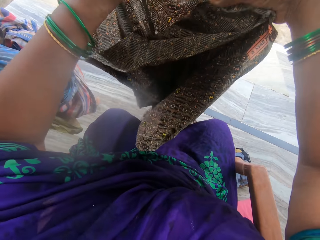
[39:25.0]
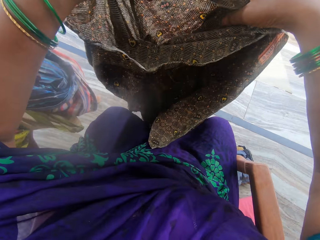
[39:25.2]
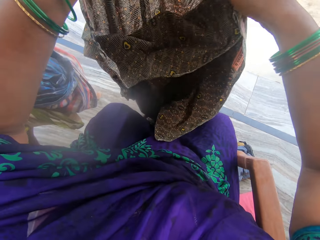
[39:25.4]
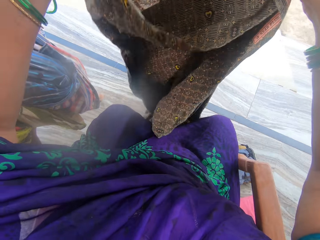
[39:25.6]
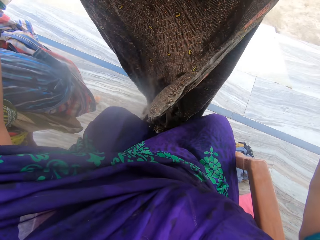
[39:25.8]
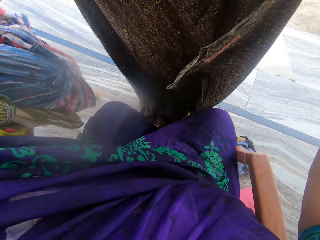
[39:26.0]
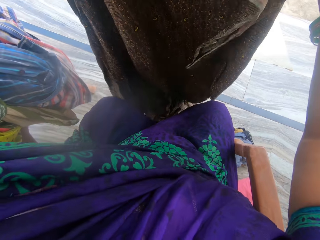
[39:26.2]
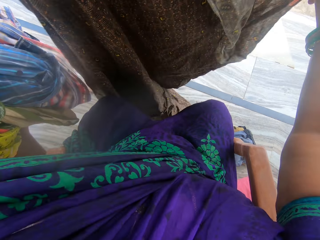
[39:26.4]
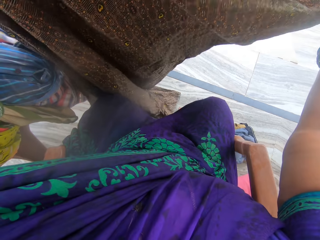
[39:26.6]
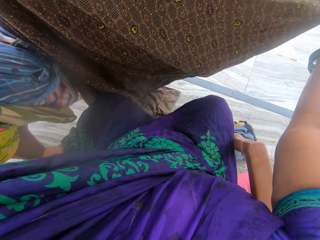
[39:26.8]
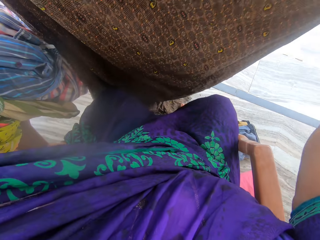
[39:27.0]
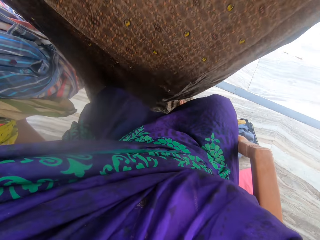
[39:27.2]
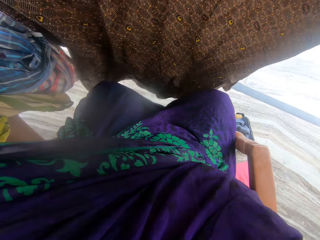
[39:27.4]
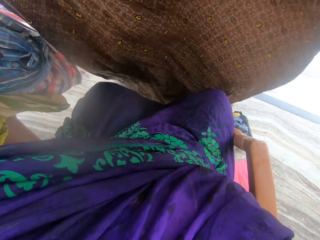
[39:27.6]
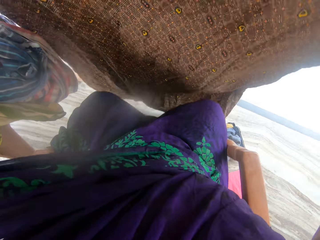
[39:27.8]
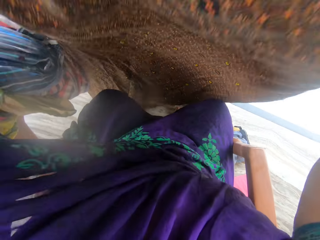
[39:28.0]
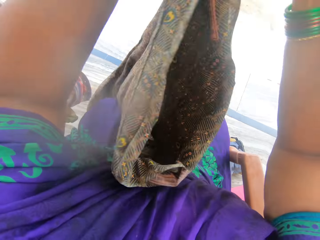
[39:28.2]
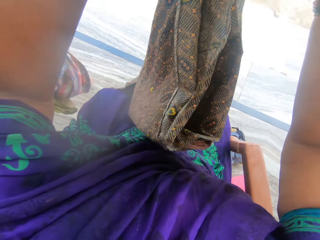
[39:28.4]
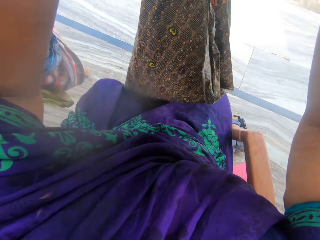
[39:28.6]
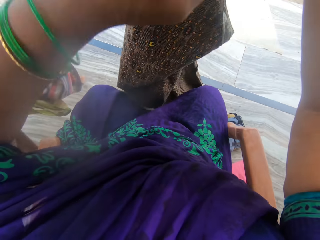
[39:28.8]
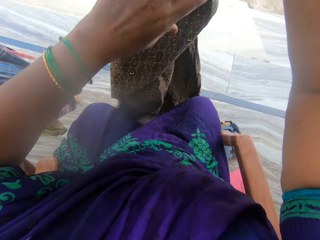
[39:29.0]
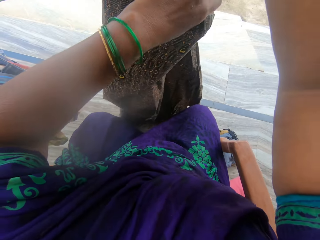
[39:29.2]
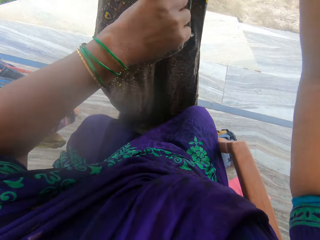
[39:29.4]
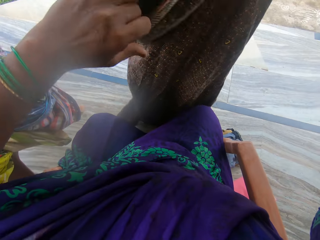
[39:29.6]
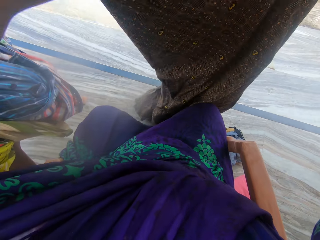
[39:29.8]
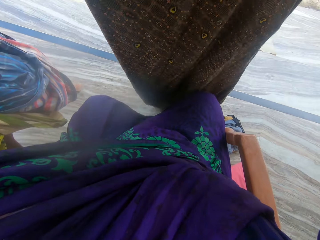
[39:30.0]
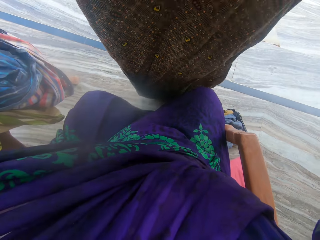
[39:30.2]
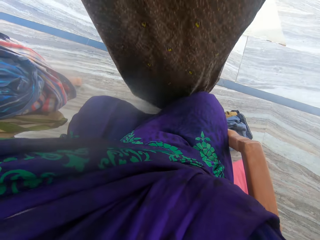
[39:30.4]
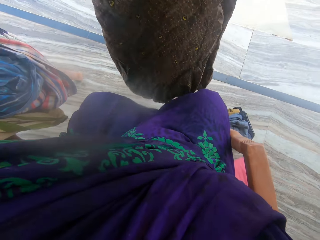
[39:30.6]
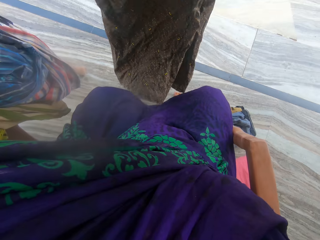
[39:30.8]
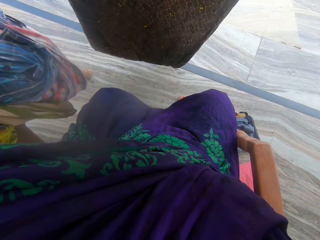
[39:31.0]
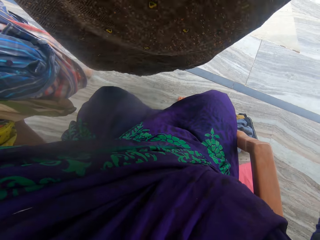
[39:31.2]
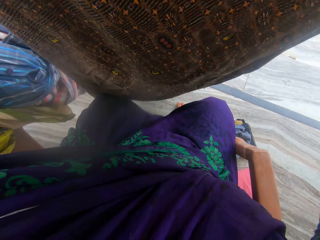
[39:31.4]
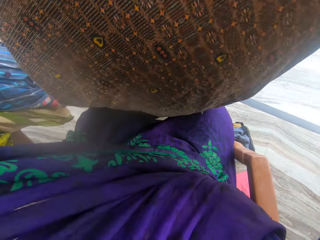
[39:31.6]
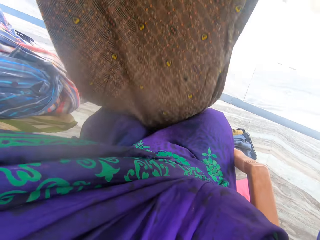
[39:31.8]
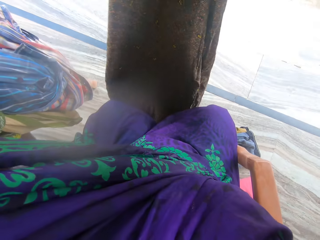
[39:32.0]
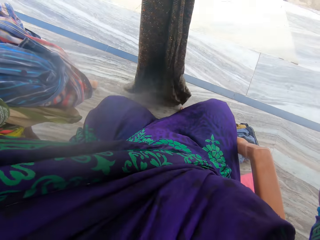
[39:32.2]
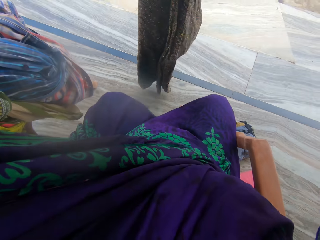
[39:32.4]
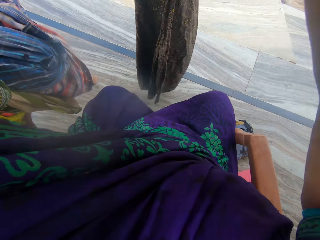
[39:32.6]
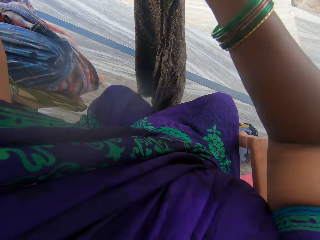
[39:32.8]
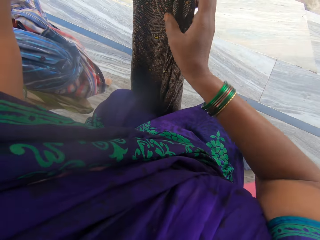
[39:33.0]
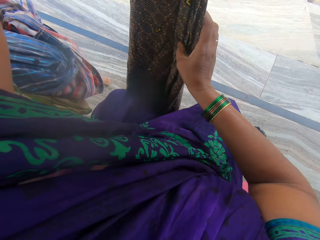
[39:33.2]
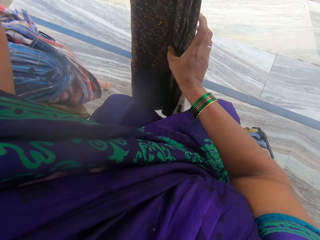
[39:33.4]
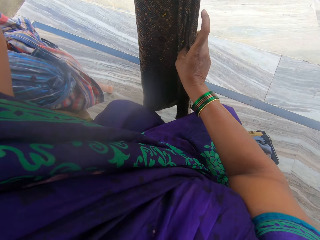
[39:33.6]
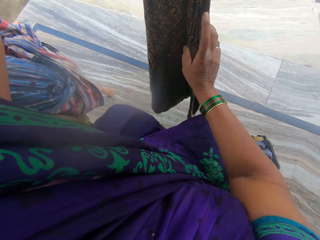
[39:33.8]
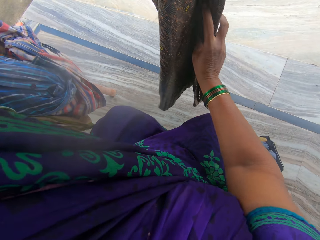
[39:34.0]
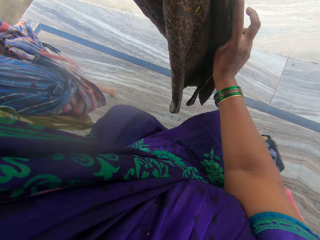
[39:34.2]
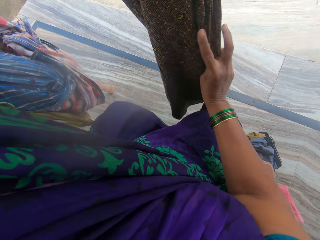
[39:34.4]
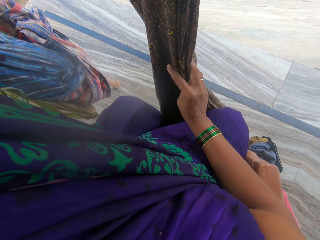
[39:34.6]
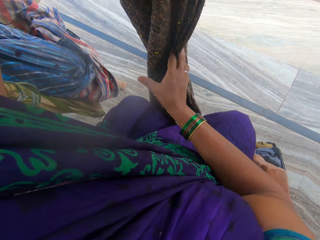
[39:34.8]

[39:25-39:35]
The camera wearer folds the dress.

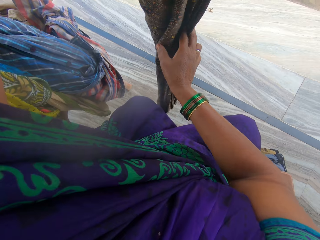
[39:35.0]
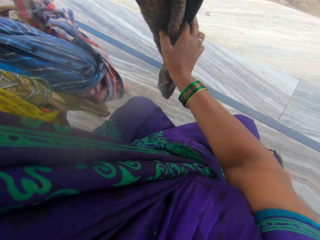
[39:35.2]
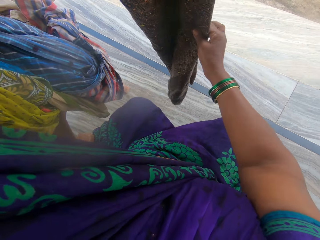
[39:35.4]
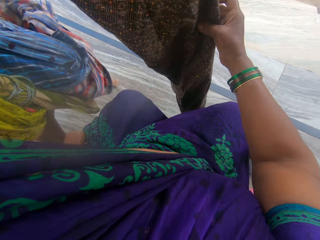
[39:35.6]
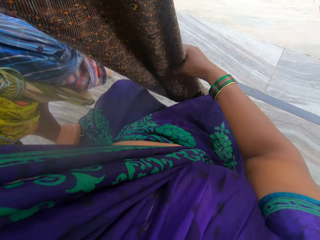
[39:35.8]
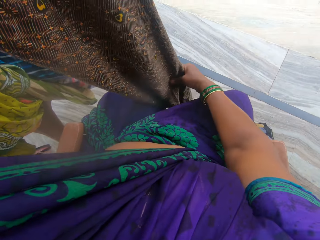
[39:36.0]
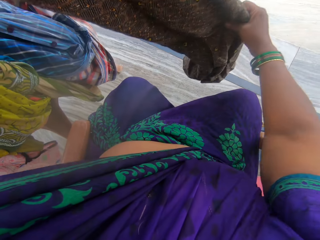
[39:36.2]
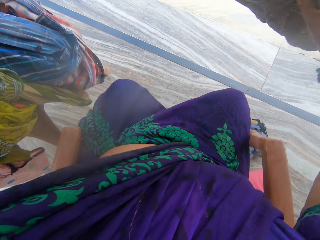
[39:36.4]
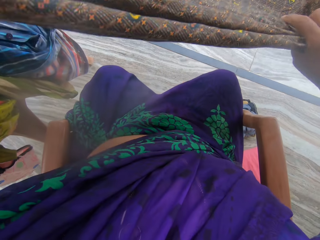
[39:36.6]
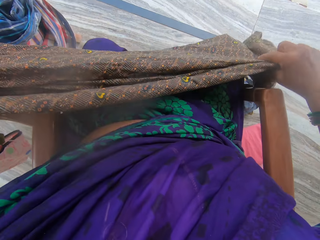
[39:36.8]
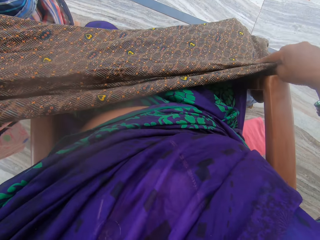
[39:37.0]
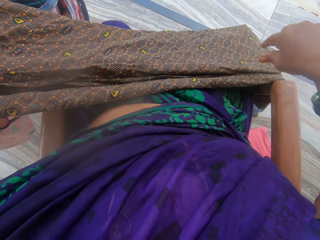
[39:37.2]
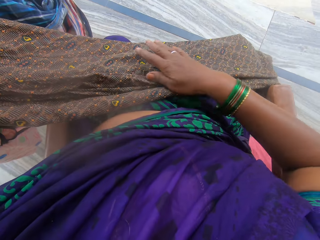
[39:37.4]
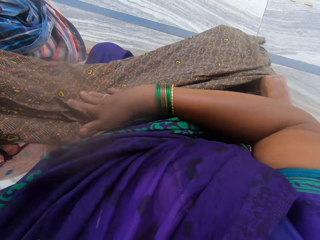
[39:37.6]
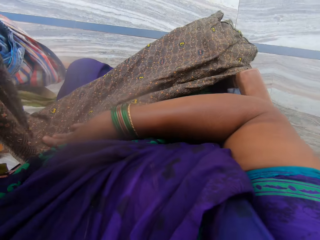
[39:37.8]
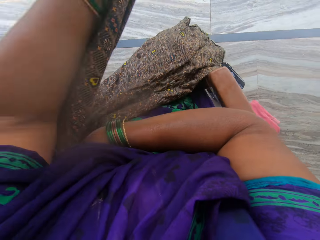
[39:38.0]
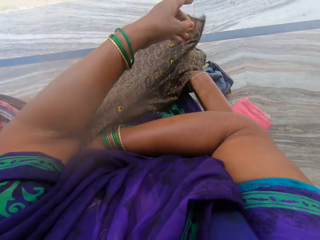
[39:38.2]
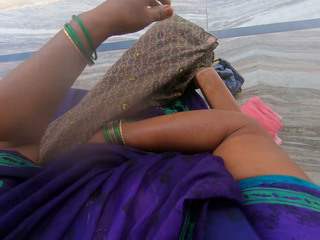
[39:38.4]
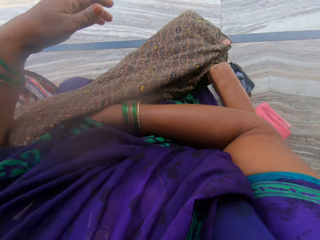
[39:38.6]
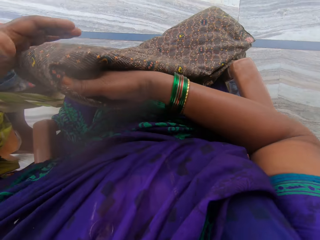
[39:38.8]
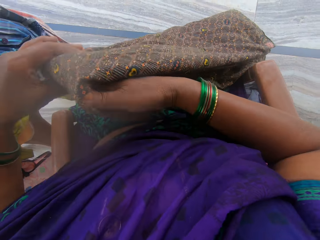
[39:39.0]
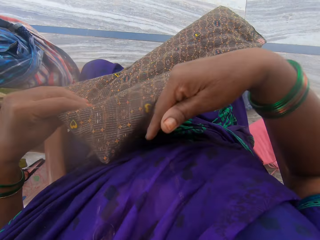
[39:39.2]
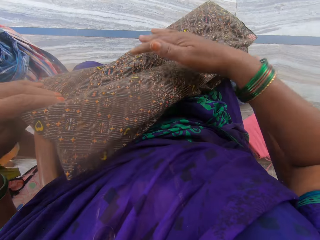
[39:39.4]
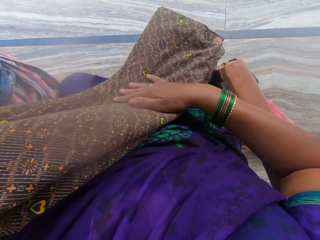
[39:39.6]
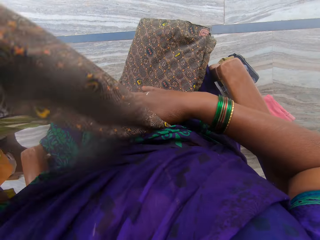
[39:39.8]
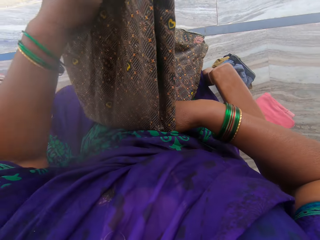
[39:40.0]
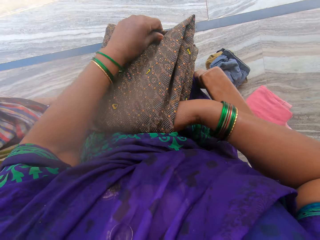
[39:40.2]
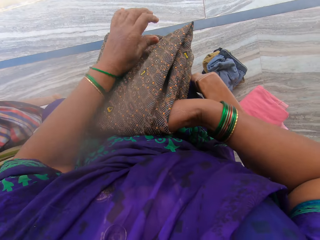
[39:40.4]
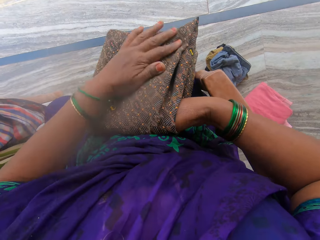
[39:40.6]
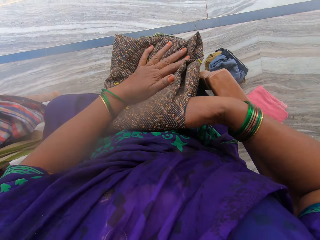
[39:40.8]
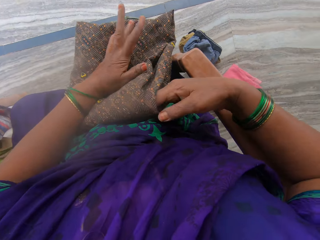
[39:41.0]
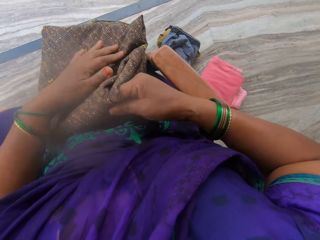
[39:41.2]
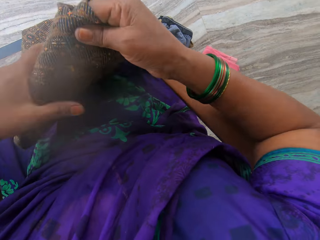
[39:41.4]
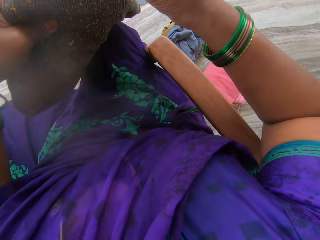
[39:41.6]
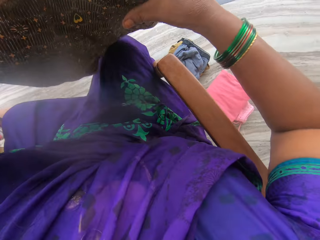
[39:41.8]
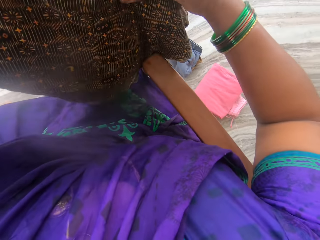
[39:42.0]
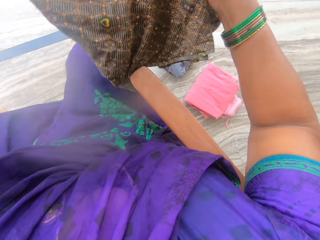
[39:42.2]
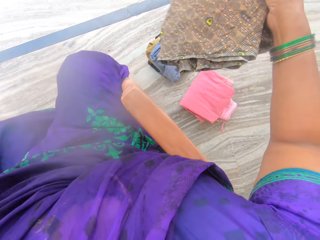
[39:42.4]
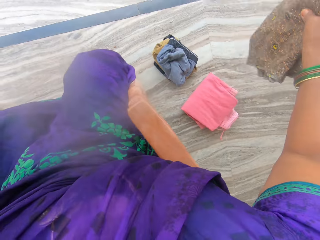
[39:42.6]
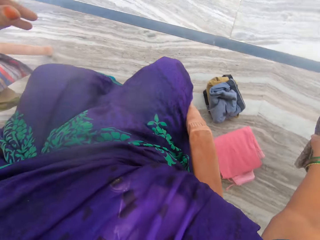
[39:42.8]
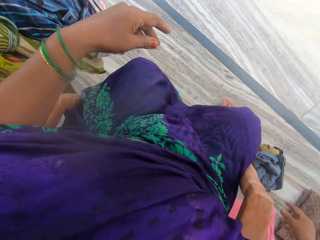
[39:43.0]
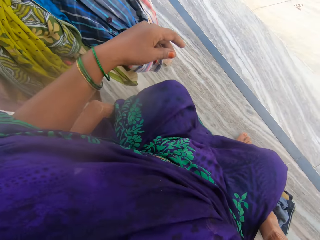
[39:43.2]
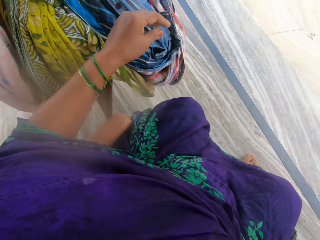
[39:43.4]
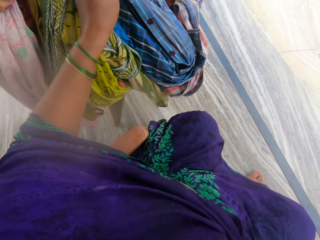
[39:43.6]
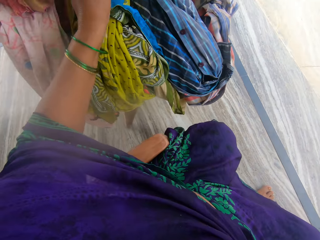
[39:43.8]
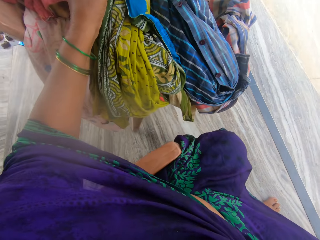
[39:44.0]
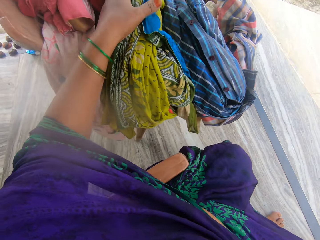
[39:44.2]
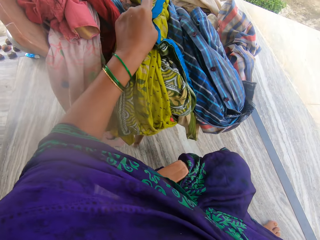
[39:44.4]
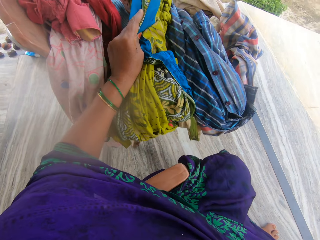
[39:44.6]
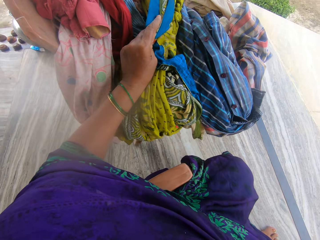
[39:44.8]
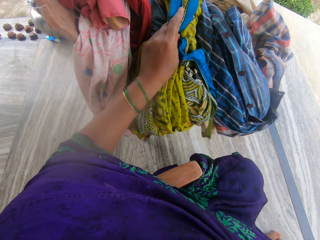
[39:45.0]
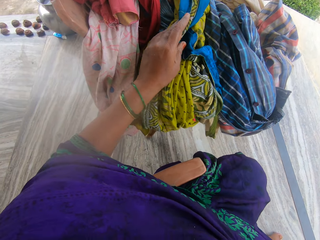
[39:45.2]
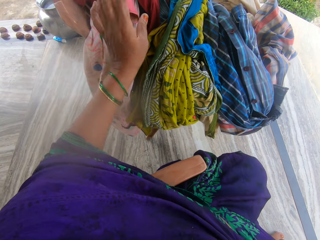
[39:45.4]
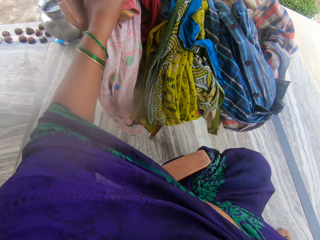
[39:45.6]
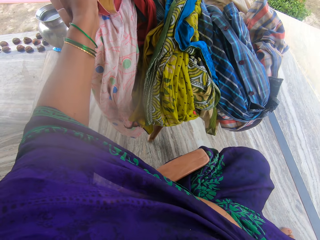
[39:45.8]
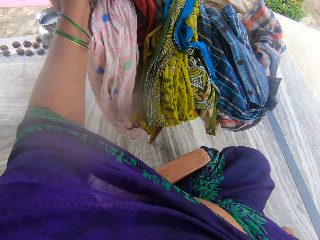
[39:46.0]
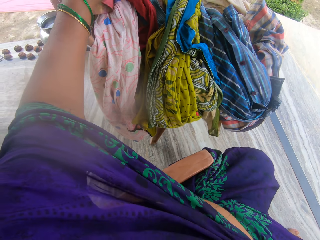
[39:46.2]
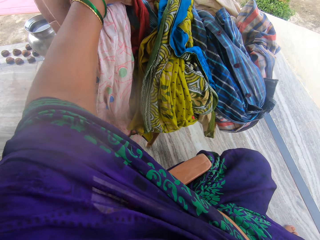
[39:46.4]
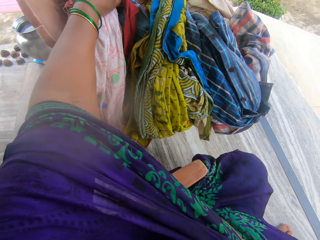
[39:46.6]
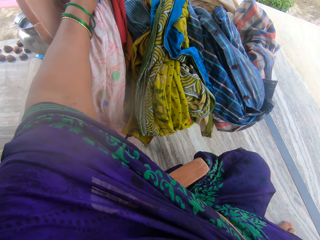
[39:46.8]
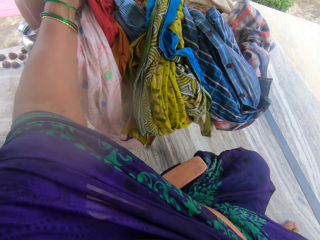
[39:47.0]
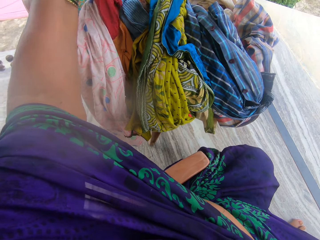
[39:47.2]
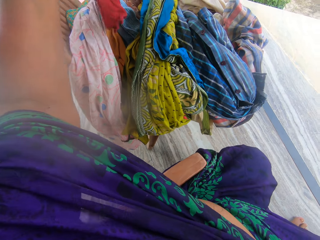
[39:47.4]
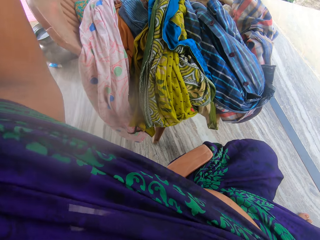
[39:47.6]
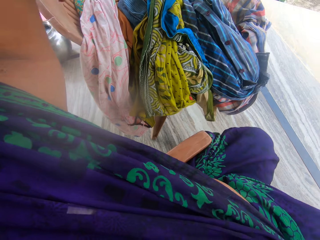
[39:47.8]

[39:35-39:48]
The camera wearer places the dress on her lap. She folds the dress again. She folds the dress again. She lifts the dress and places the dress on the floor. She searches in the clothes. She touches a cloth on the chair. She picks tops.
